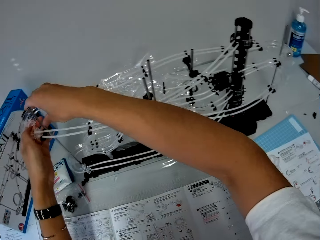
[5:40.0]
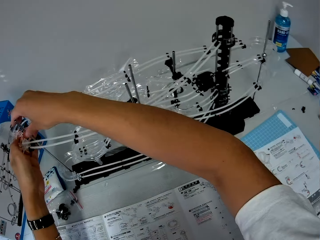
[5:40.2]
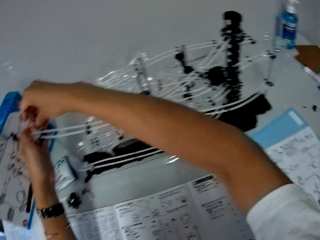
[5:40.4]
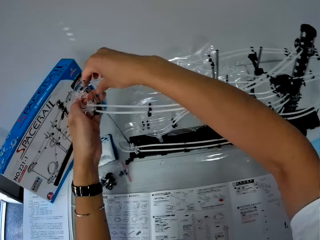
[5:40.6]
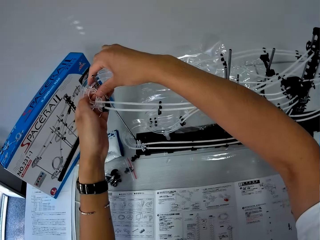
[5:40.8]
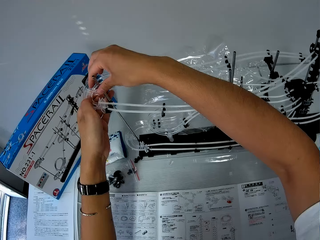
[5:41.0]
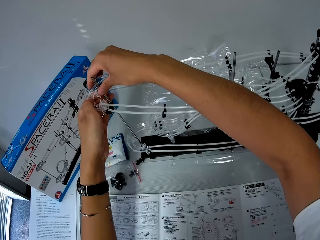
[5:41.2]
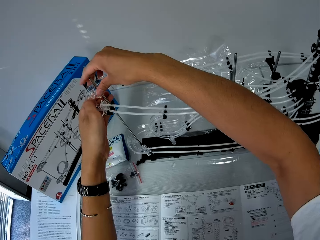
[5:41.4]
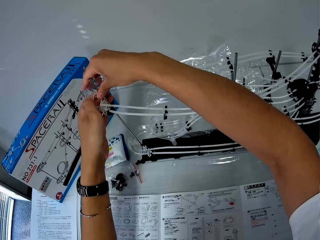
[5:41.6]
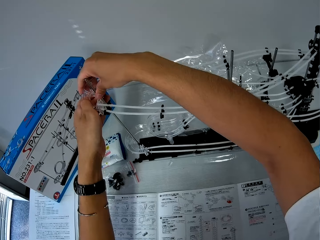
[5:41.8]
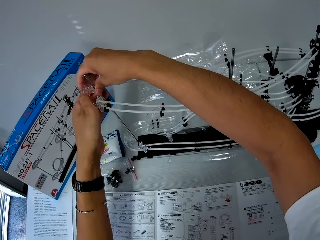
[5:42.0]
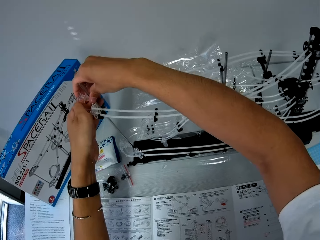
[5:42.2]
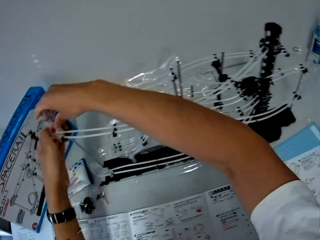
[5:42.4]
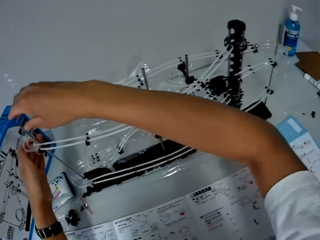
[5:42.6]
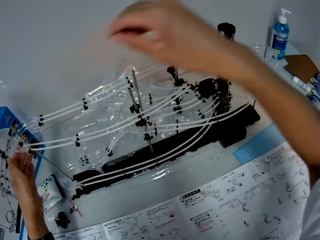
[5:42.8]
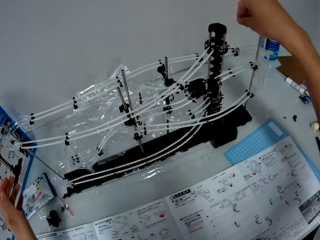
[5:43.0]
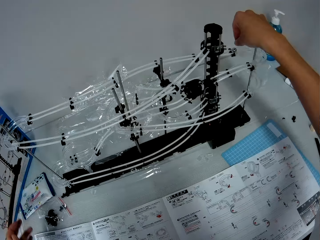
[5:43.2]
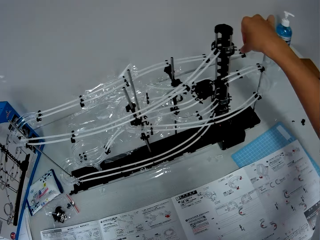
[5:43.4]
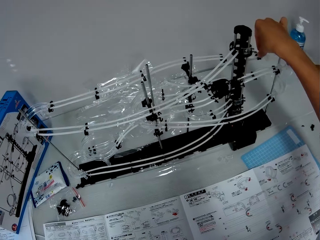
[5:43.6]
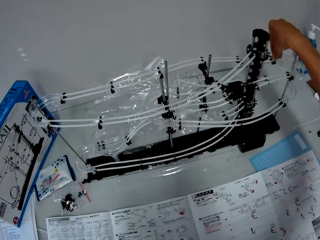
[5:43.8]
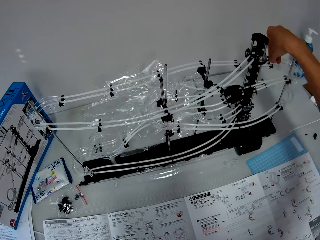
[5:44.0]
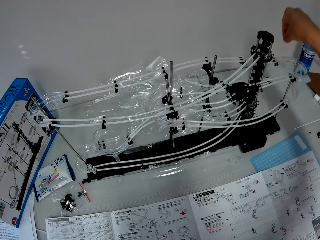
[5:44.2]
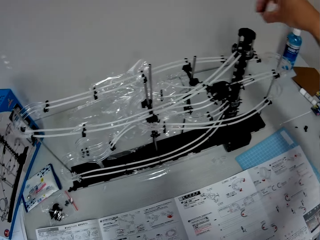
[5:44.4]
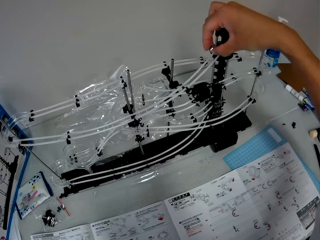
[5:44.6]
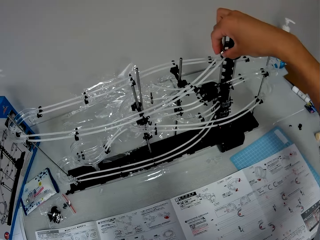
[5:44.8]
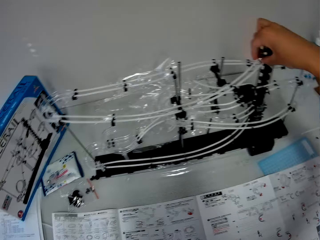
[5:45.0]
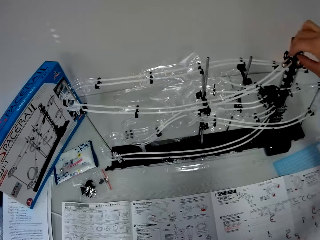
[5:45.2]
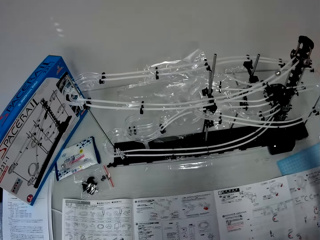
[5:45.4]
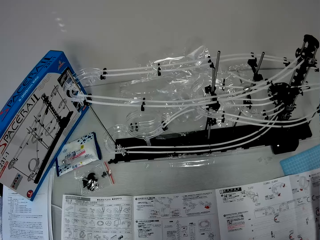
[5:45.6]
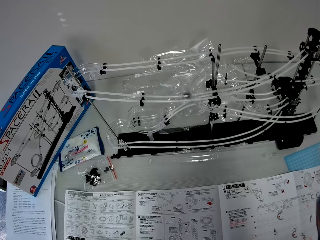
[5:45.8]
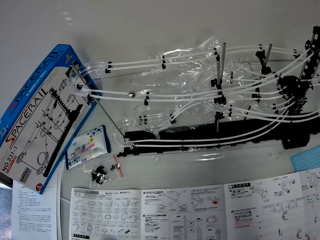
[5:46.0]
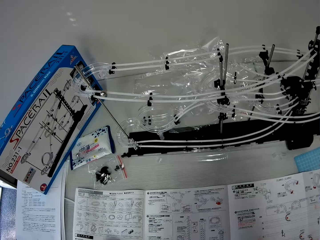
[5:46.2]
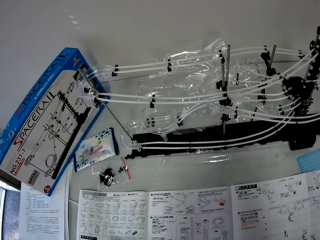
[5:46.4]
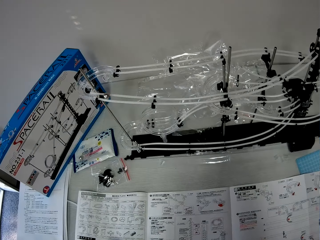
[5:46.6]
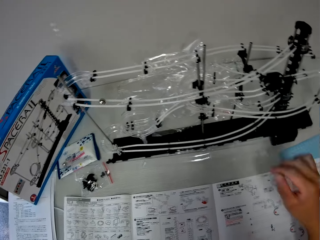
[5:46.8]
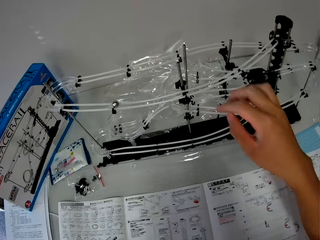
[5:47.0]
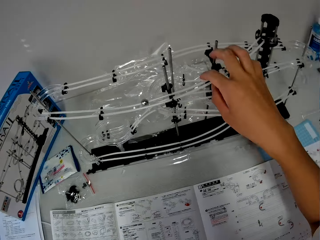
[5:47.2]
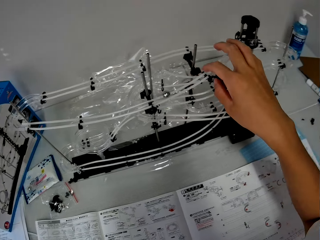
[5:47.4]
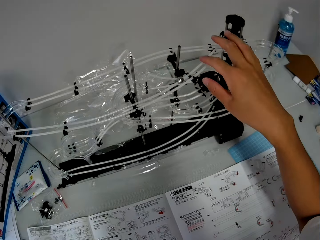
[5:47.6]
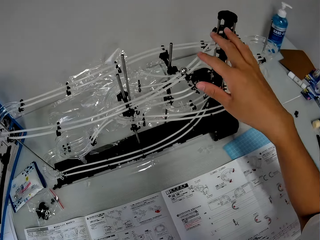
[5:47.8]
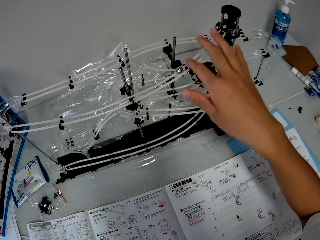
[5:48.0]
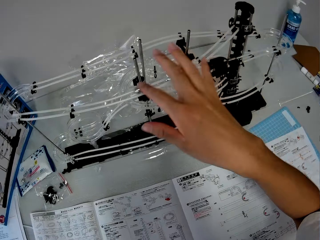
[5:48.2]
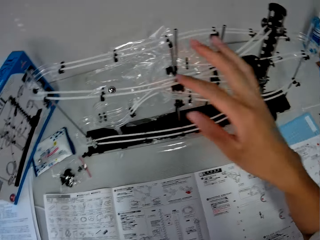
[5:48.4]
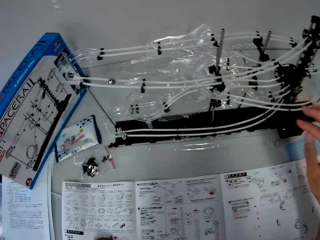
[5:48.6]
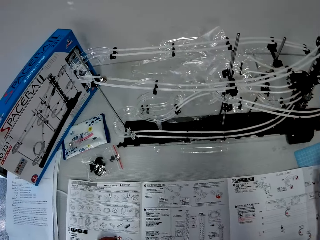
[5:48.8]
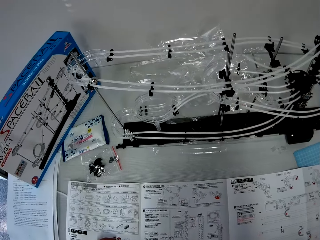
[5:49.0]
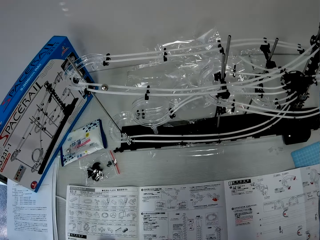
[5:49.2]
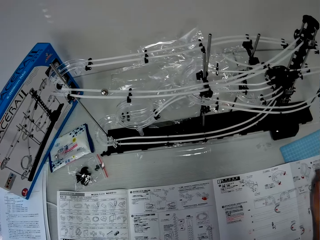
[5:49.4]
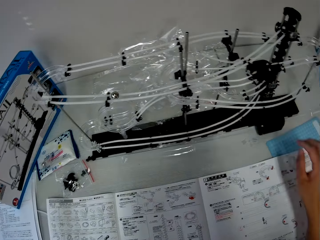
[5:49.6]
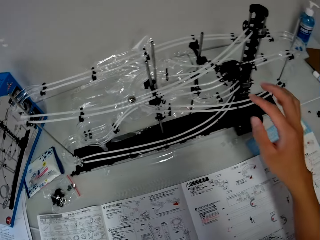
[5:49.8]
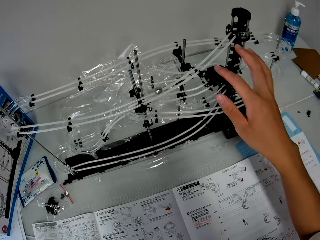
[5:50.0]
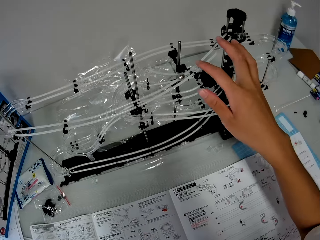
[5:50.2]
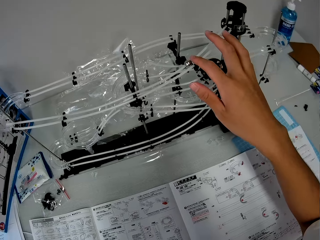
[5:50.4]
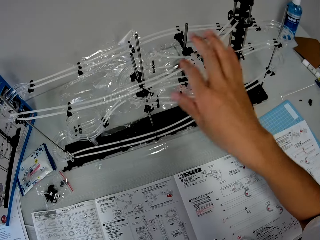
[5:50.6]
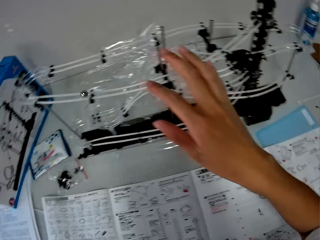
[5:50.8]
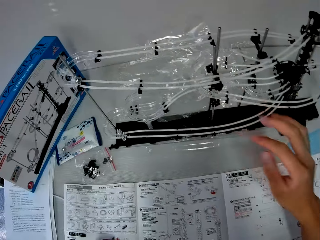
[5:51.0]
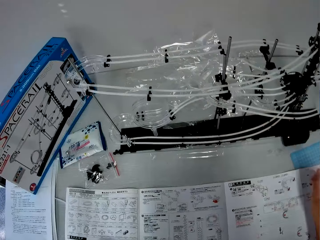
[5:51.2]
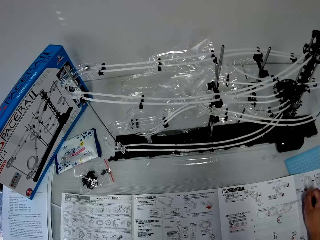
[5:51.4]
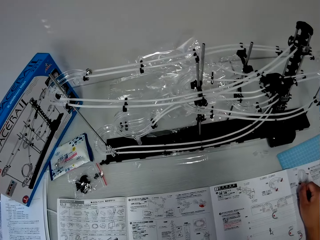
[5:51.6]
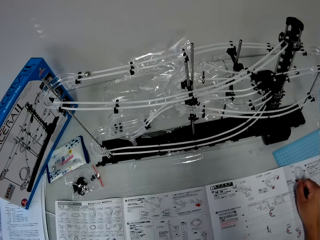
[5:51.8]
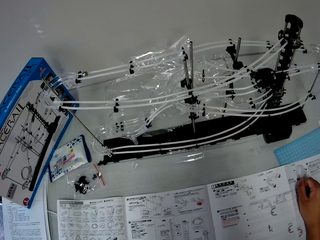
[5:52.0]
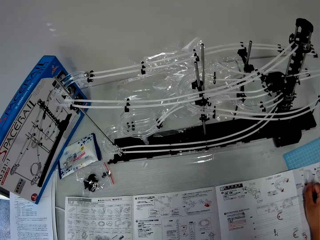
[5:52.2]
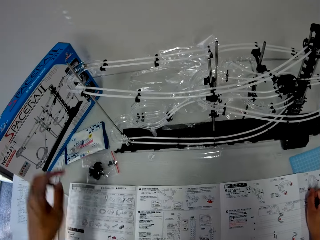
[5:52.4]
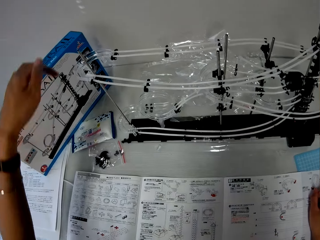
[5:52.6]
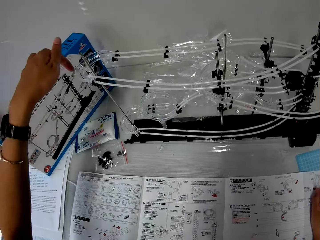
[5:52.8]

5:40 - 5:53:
The camera wearer fits a shaft to the space rail. He picks up a steel ball from the space rail with his right hand. He releases the steel ball on the rails. He pushes the steel ball on the rails with his right finger. He pushes the steel ball on the rails with his right finger again.

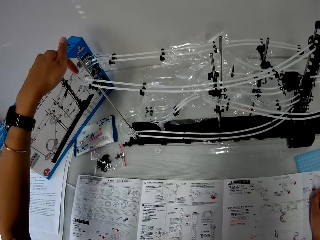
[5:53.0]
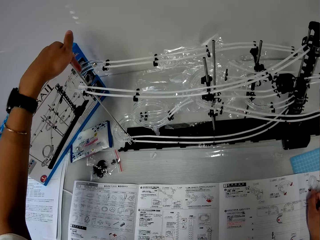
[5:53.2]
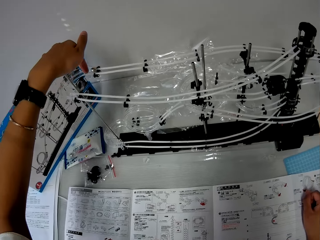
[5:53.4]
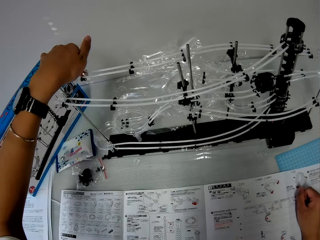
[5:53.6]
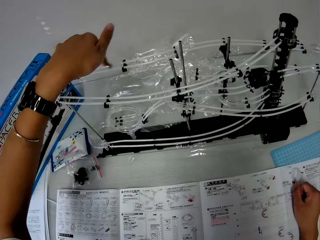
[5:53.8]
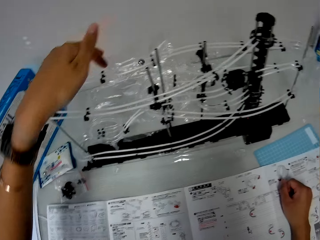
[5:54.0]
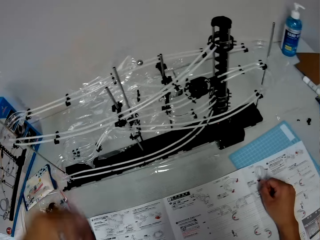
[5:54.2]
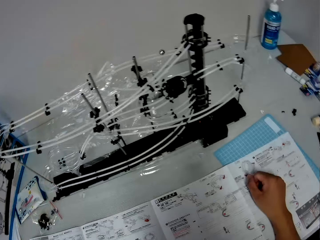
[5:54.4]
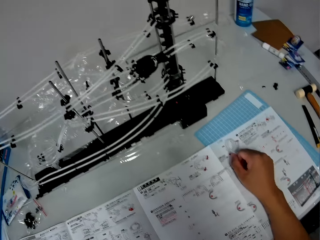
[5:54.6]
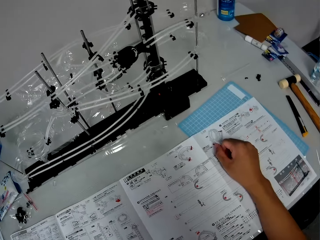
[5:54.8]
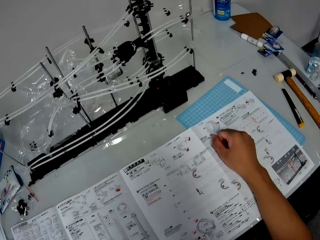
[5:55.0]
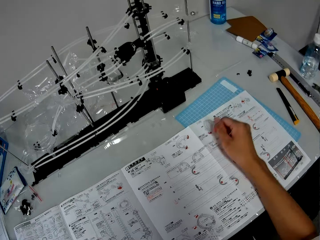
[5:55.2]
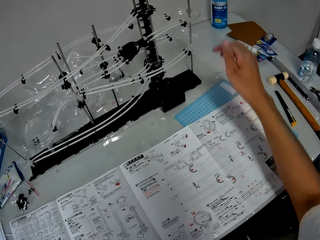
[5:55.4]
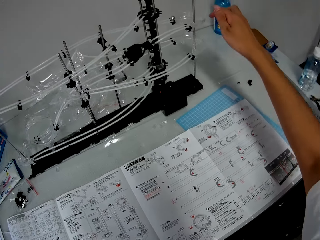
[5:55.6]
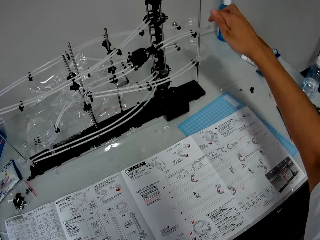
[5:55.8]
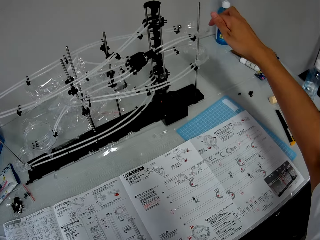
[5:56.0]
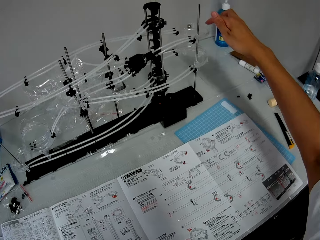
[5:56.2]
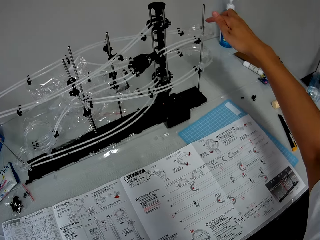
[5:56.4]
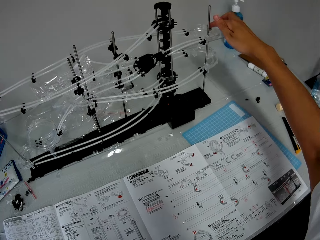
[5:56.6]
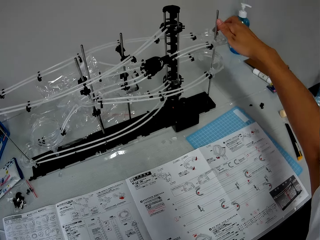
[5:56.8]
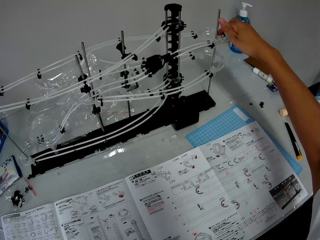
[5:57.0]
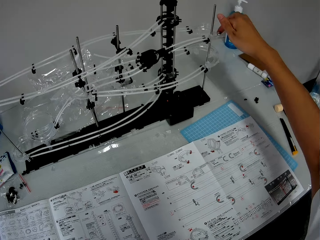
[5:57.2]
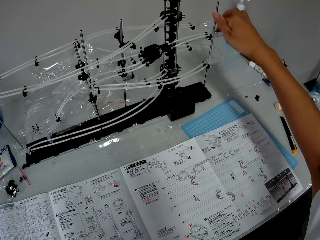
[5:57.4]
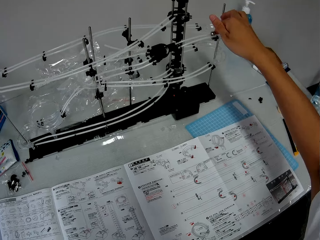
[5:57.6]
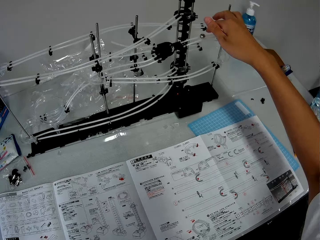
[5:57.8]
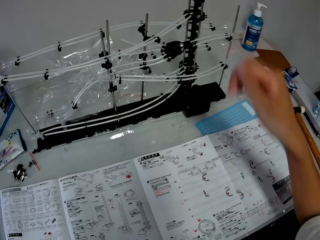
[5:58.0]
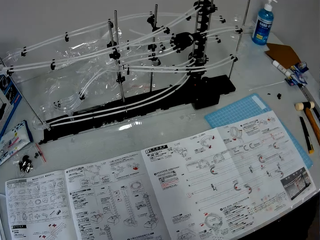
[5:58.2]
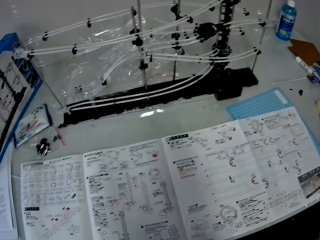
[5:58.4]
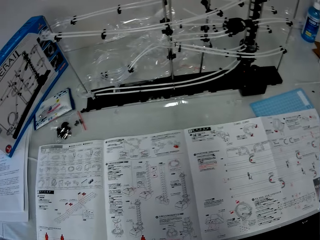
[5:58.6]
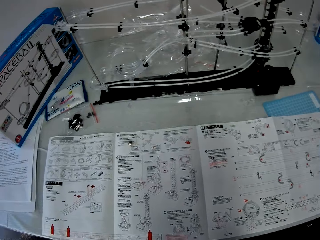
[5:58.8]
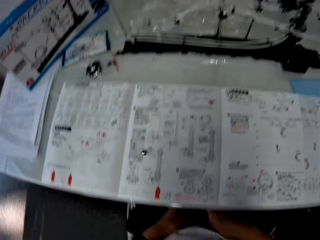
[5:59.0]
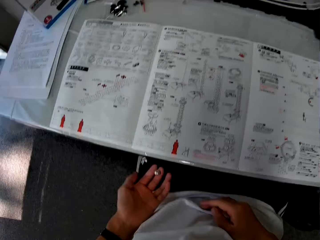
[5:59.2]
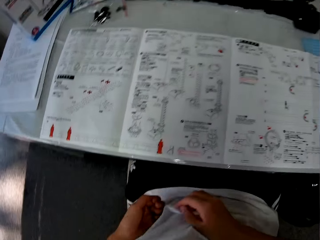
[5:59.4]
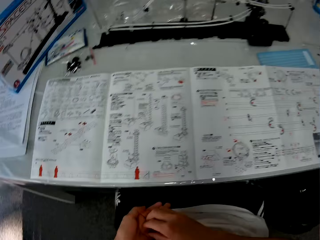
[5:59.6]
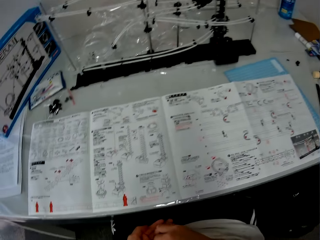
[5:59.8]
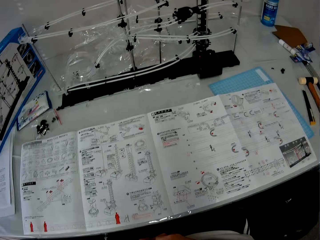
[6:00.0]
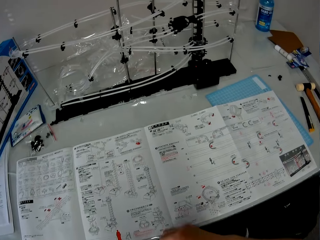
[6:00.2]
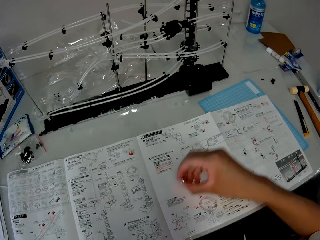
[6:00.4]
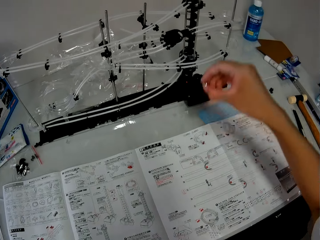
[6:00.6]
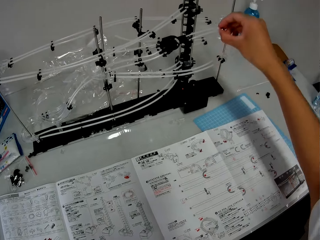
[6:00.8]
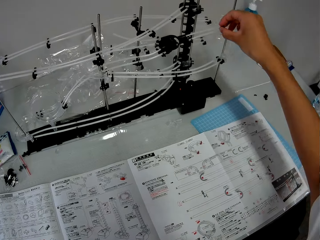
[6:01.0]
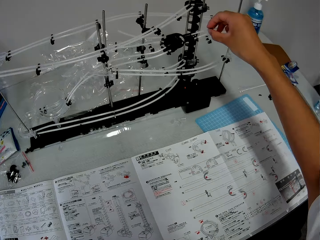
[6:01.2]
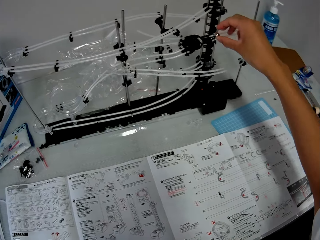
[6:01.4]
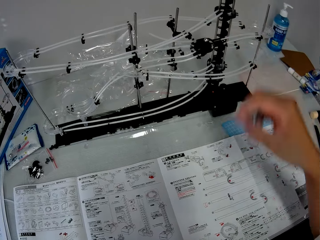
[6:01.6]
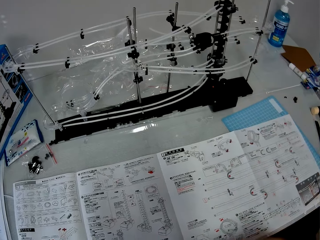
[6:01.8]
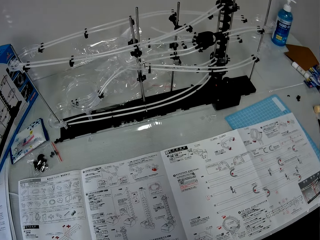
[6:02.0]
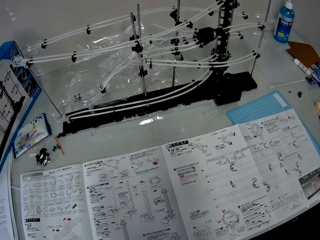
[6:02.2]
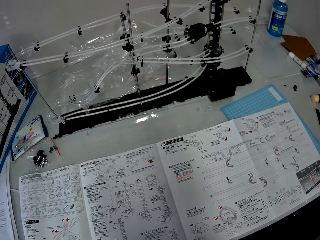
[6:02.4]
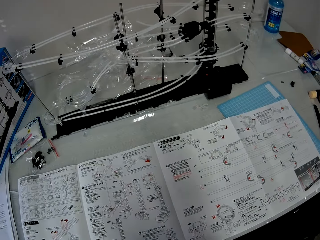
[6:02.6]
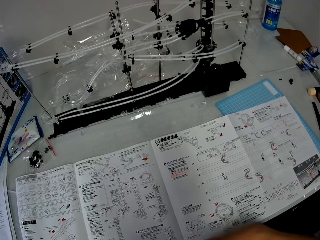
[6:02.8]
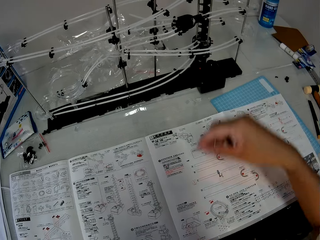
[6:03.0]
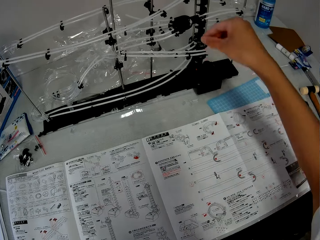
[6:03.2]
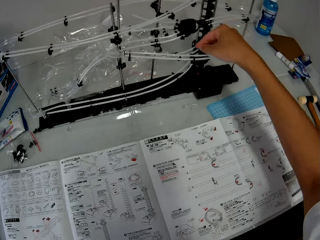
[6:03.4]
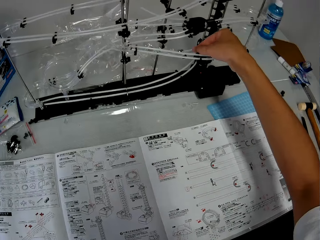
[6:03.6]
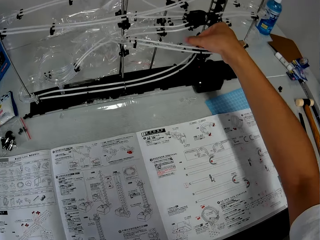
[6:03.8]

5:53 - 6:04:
The camera wearer pushes the steel ball on the rails with his right finger. He catches the steel ball from the space rail with his left hand. He releases the steel ball on the rails.
